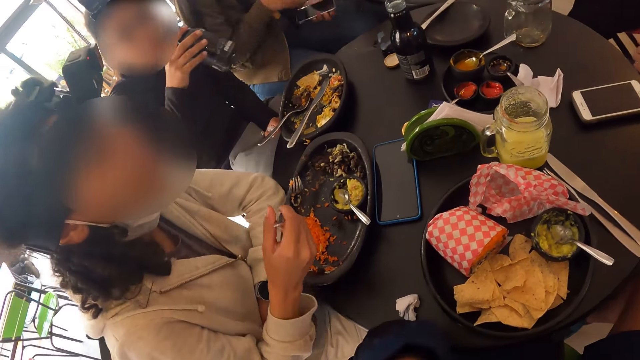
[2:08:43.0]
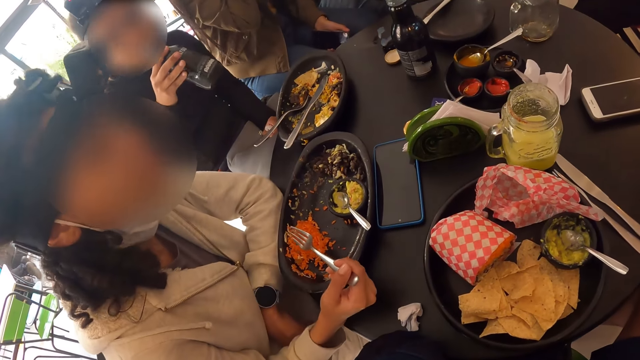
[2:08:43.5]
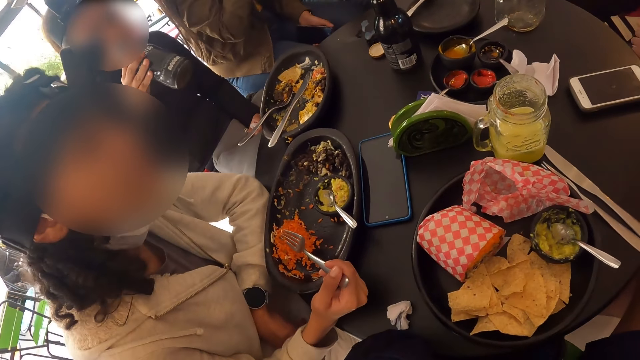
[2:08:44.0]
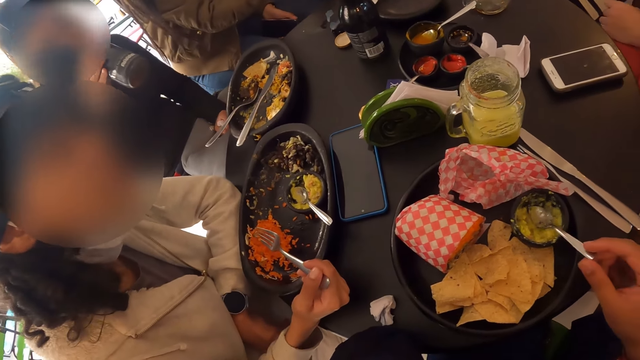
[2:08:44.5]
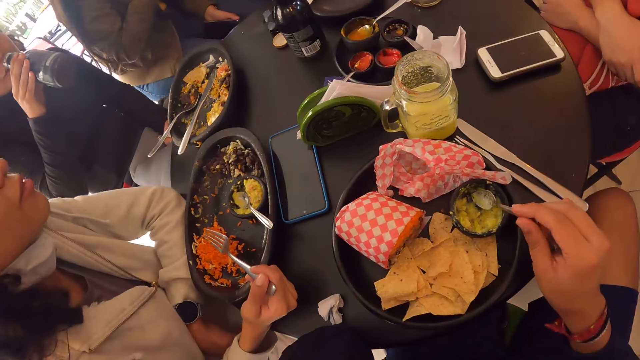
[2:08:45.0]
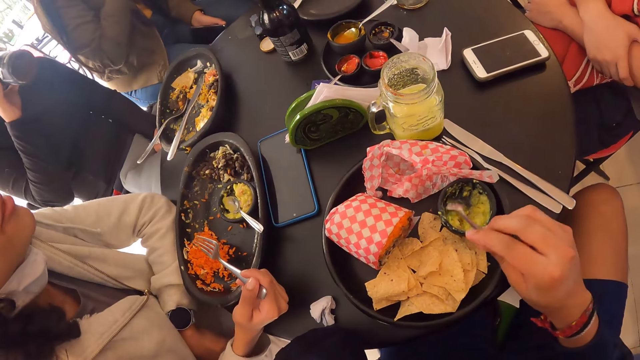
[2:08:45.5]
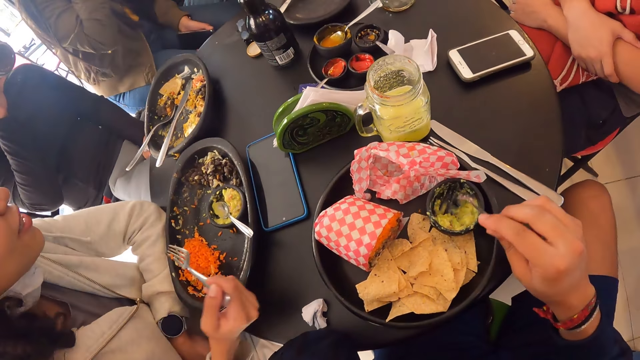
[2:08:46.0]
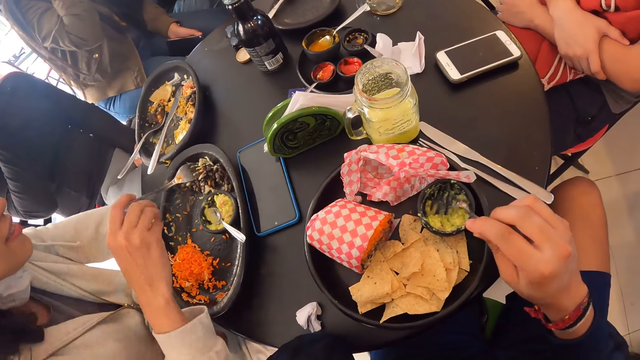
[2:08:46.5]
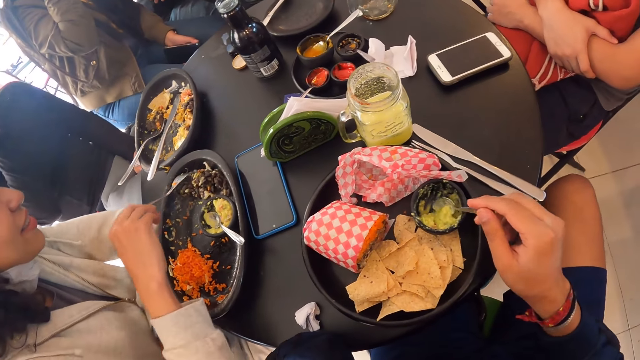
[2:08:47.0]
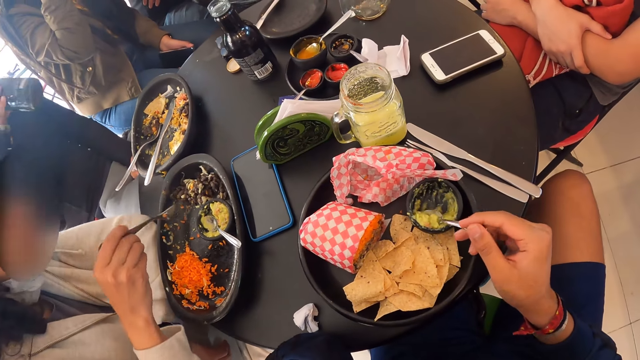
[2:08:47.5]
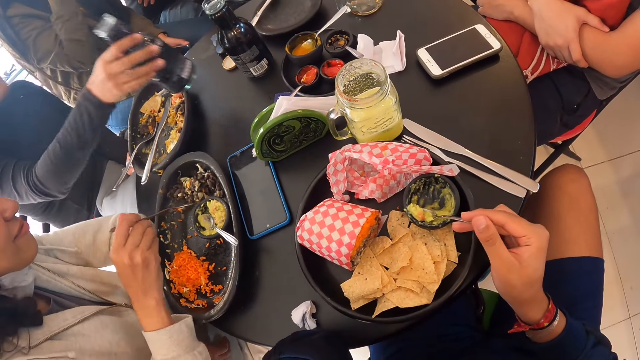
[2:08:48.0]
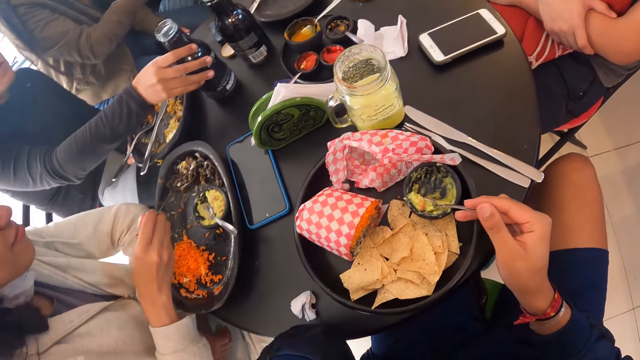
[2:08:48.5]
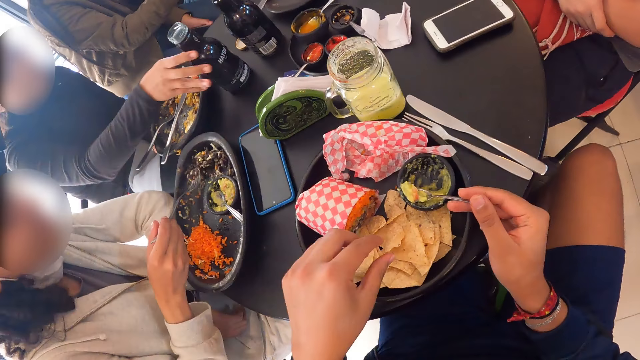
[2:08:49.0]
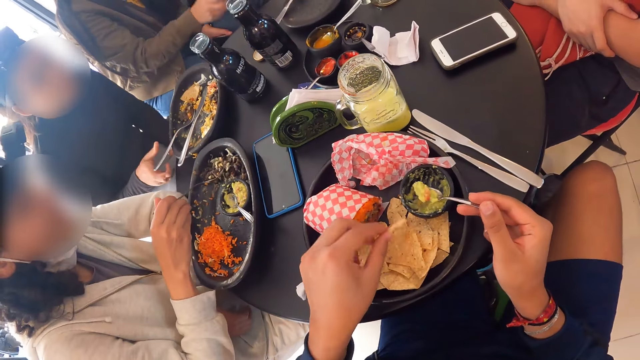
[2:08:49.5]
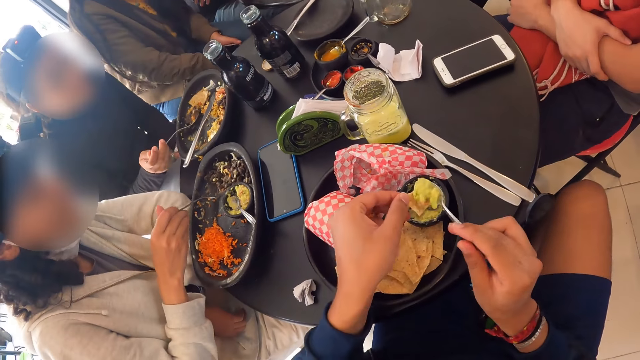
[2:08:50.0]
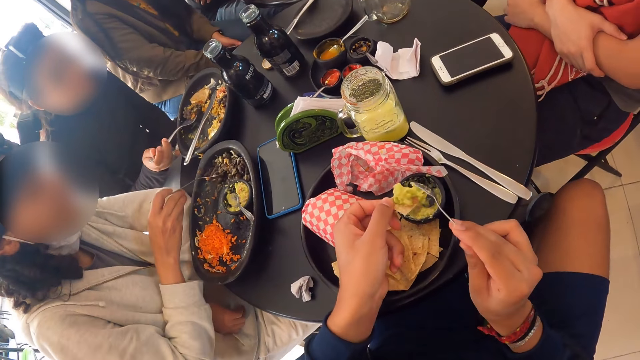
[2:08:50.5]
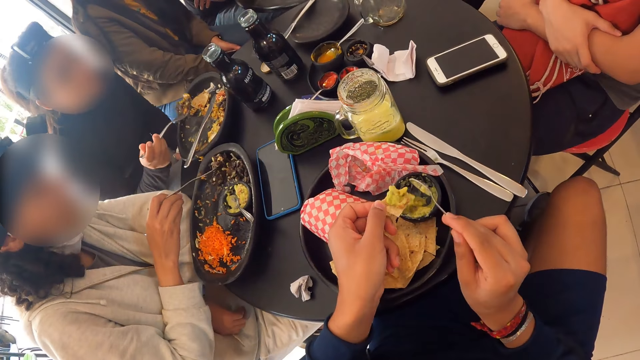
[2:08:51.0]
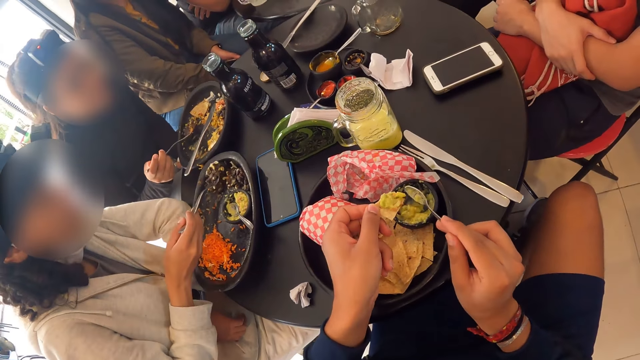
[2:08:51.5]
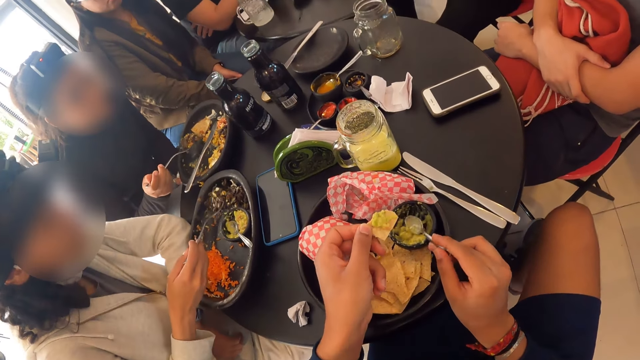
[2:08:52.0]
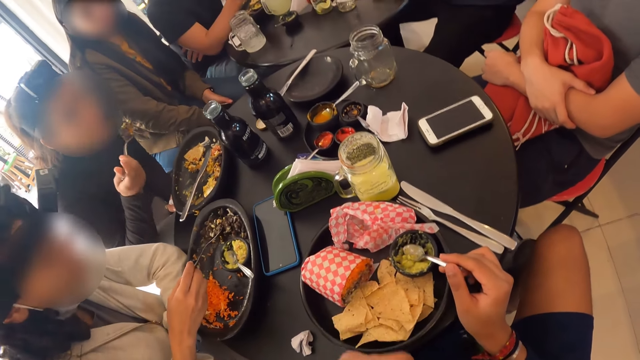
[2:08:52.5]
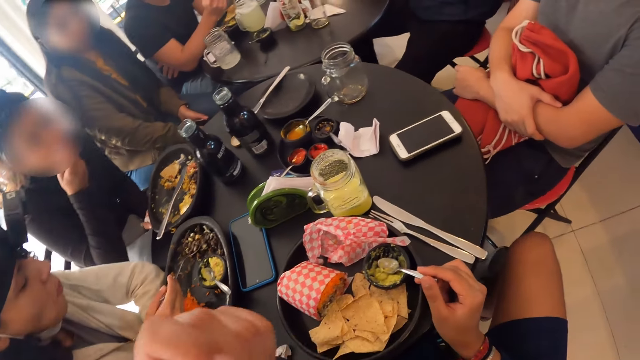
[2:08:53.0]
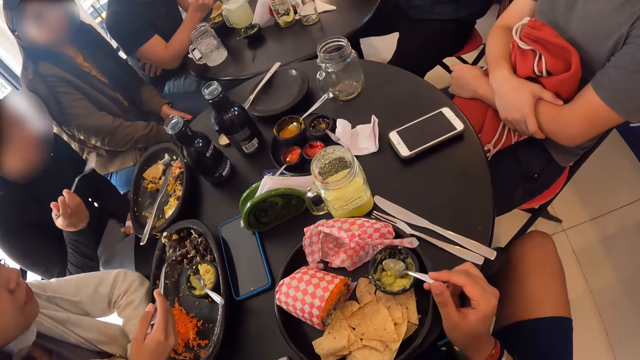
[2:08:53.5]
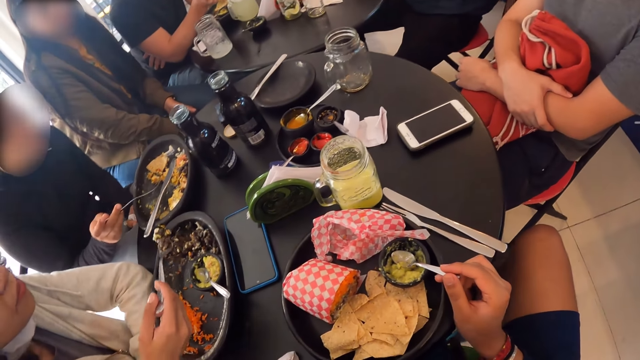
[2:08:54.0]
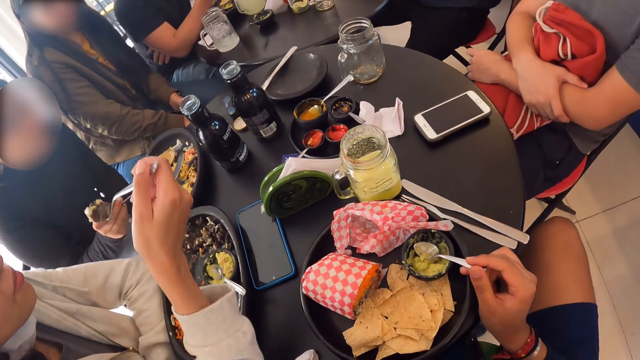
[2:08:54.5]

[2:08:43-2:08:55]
The woman drinks from the tea bottle in her right hand. The camera wearer picks up the spoon from the plate. She stirs the guacamole dip with the spoon in her right hand. She packs guacamole from the dip-bowl with the spoon in her right hand. The woman drops the tea bottle on the table with her right hand. The camera wearer grabs a tortilla chip from the plate with her left hand. She pours guacamole on the tortilla chip with the spoon in her right hand. She eats the tortilla chip in her left hand. The woman eats from the fork in her right hand.

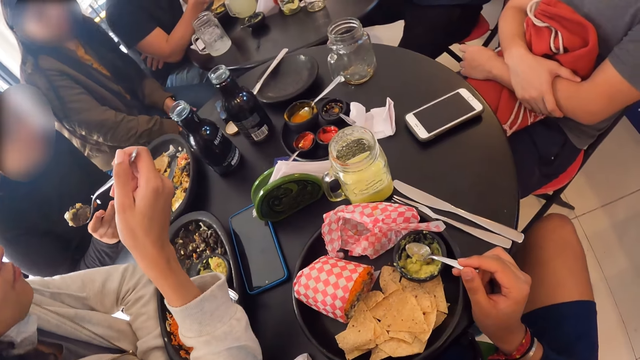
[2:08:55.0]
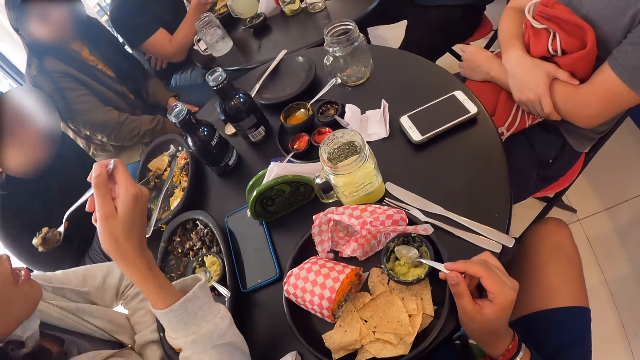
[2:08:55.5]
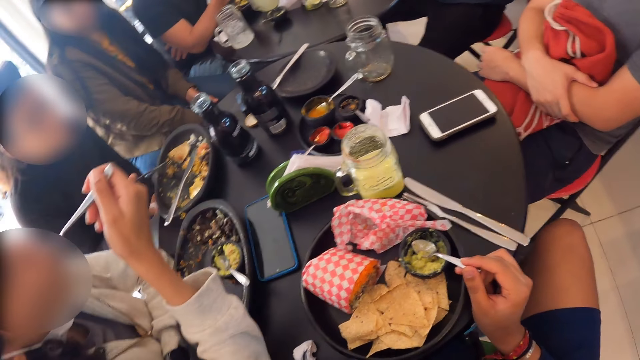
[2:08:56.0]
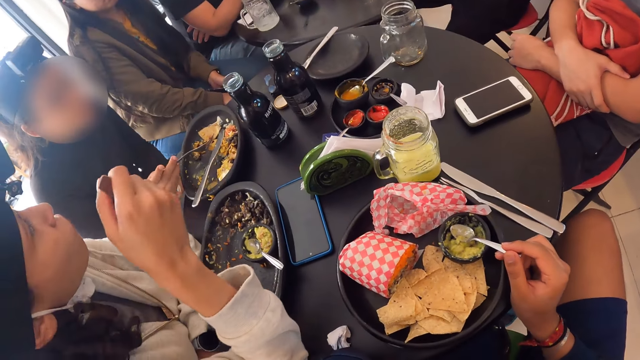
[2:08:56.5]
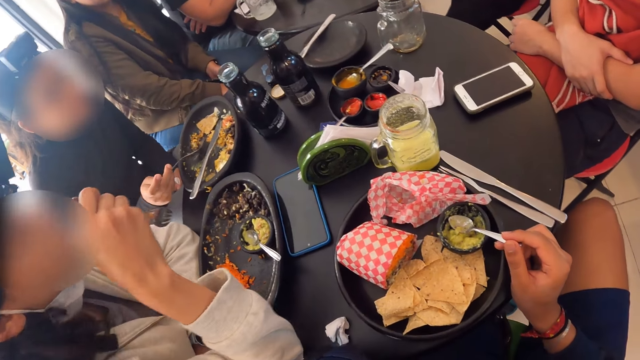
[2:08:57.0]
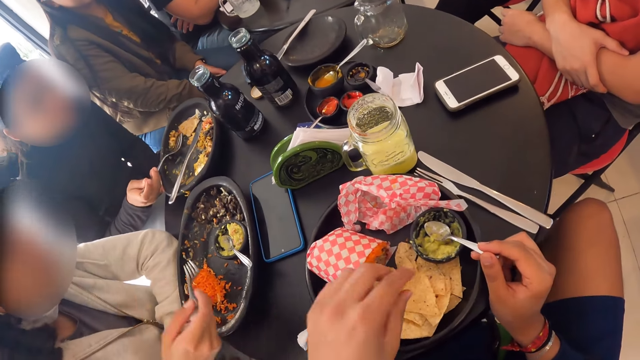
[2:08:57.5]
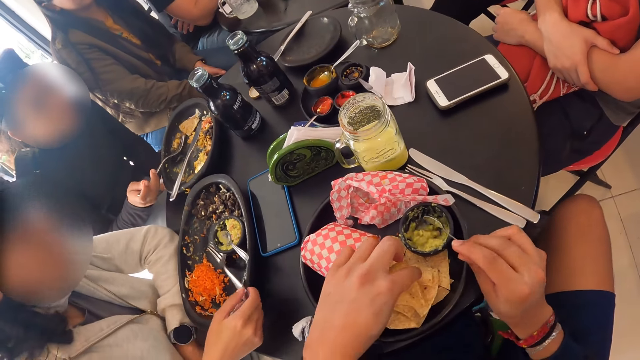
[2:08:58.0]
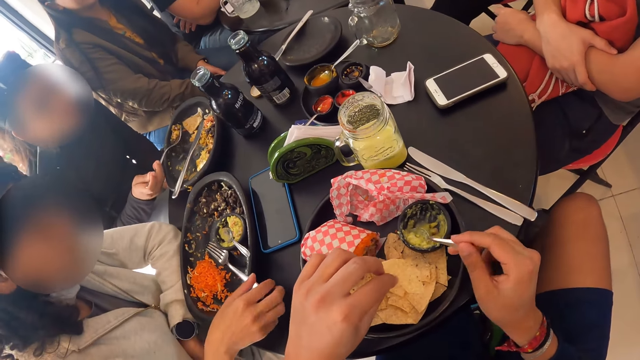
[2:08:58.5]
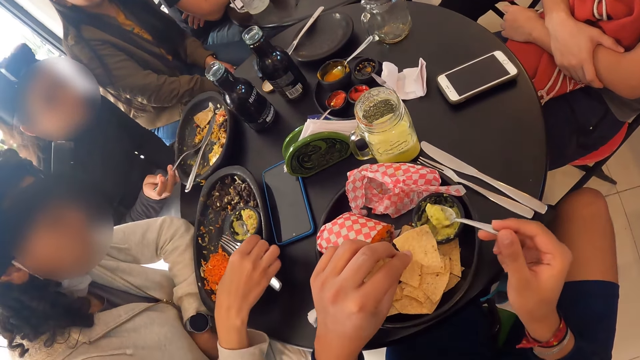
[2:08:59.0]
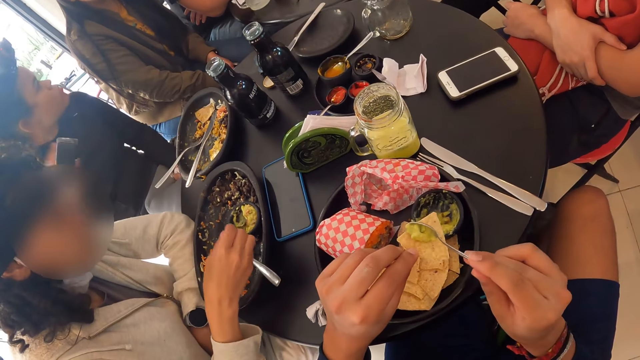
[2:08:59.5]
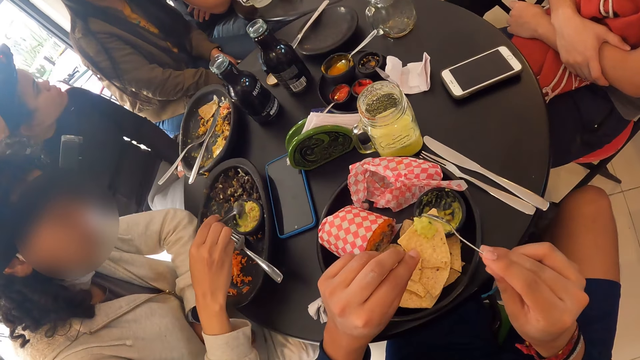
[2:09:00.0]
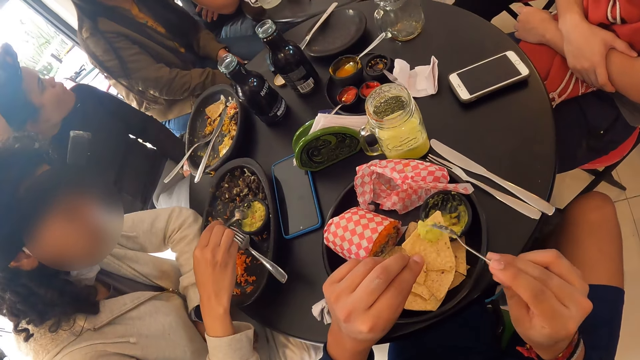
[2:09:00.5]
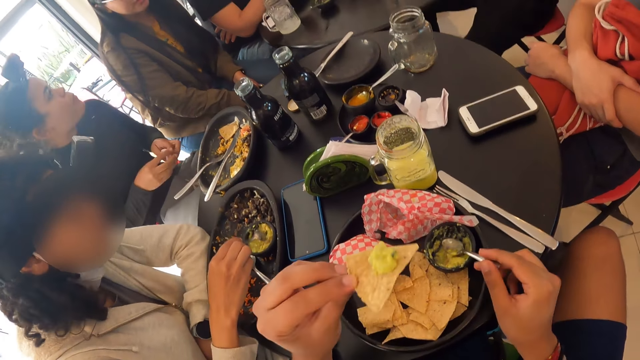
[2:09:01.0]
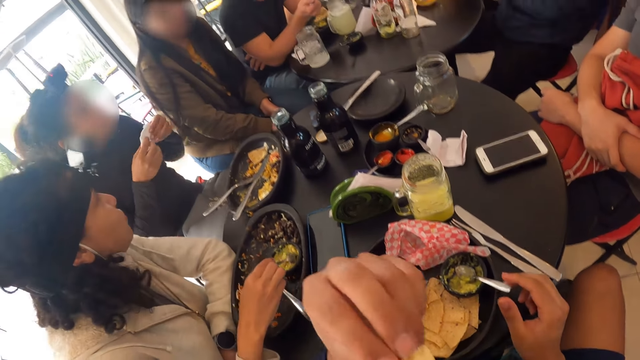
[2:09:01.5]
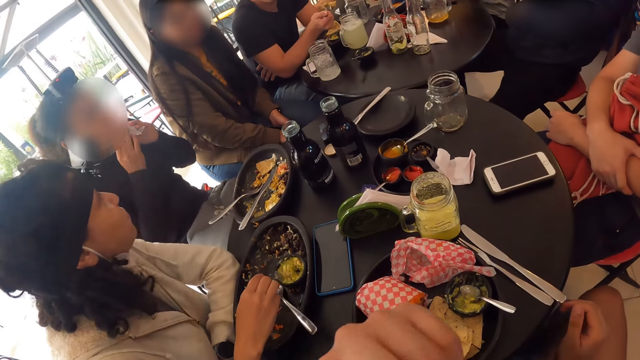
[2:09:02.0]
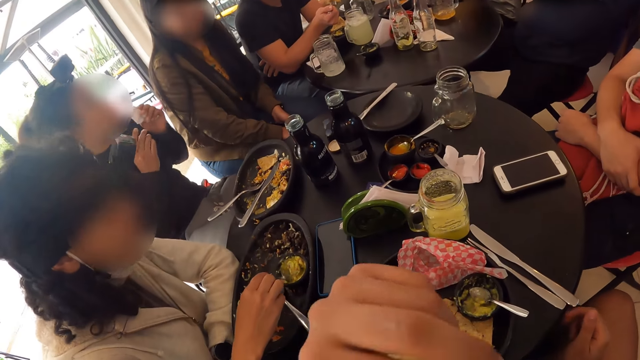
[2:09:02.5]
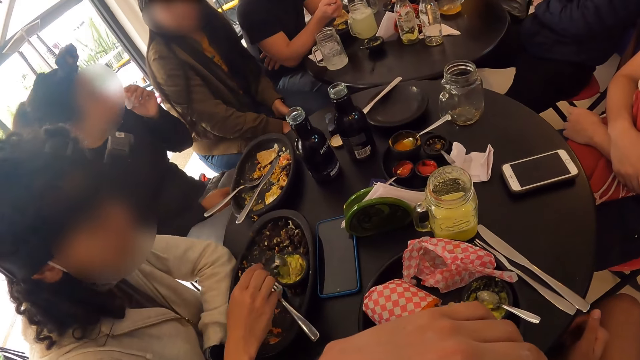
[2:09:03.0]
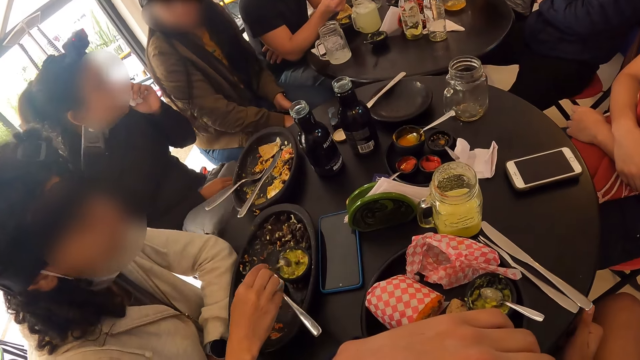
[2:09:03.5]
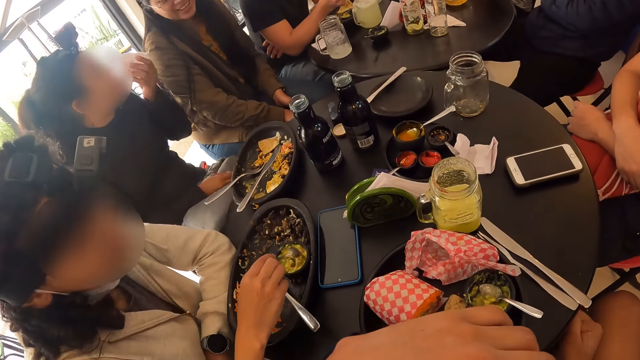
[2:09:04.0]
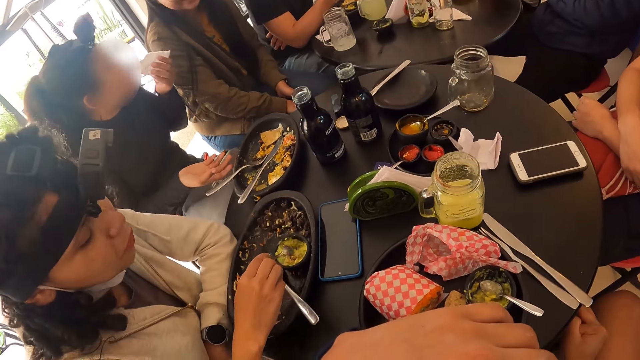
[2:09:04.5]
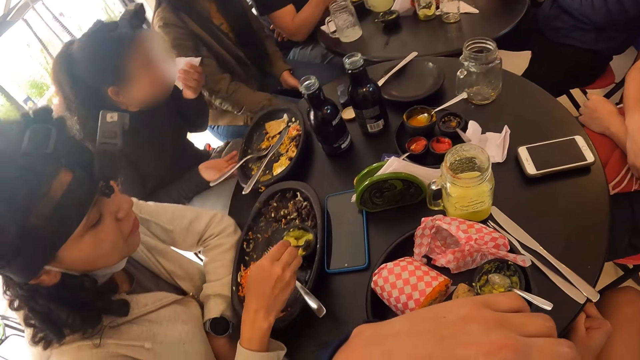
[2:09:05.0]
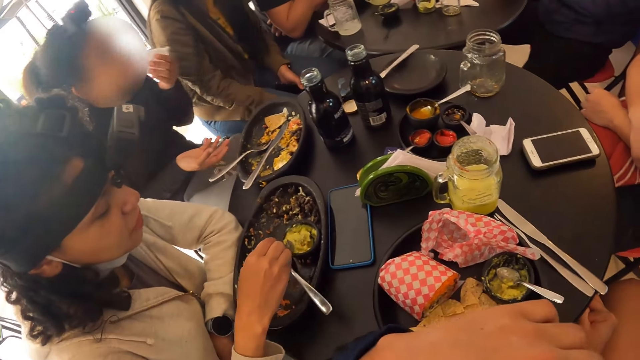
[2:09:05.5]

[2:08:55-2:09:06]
A woman eats from the fork in her right hand. The camera wearer grabs a tortilla chip from the plate with her left hand. She packs guacamole from the dip-bowl with the spoon in her right hand. The woman grabs a spoon from the dip-bowl. The camera wearer pours guacamole on the tortilla chip with the spoon in her right hand. The woman stirs the sauce in the dip-bowl with the spoon in her right hand. The camera wearer eats the tortilla chip in her left hand. Another woman wipes her mouth with the serviette in both hands. The camera wearer looks around.
